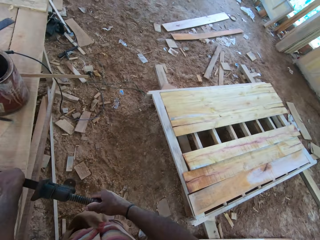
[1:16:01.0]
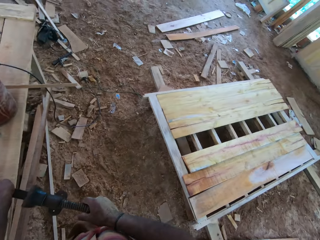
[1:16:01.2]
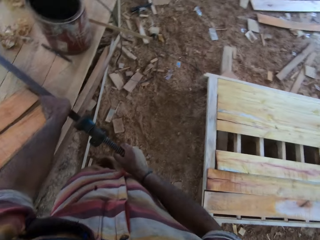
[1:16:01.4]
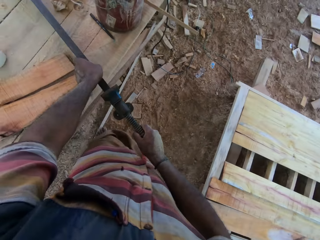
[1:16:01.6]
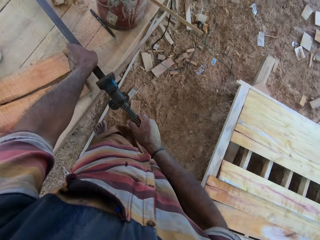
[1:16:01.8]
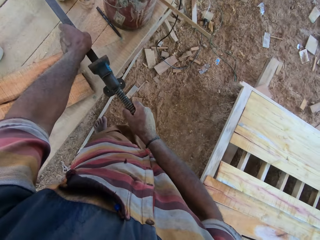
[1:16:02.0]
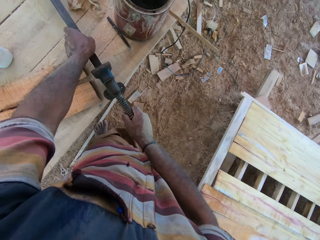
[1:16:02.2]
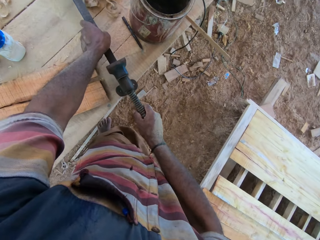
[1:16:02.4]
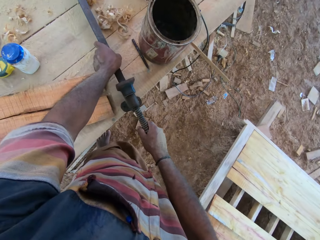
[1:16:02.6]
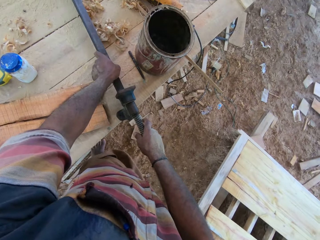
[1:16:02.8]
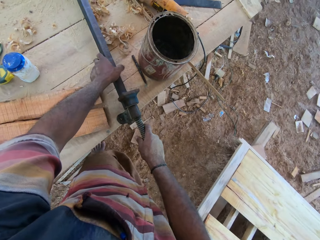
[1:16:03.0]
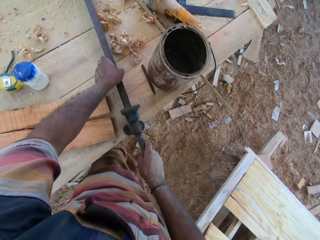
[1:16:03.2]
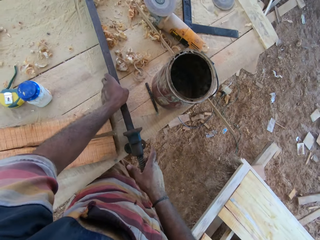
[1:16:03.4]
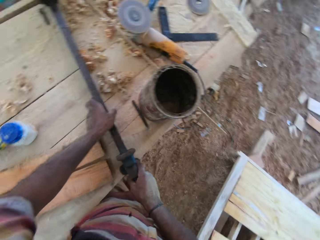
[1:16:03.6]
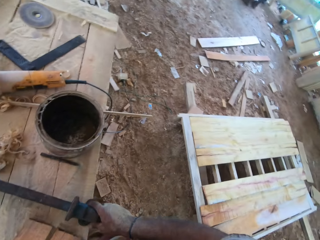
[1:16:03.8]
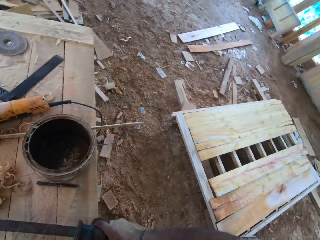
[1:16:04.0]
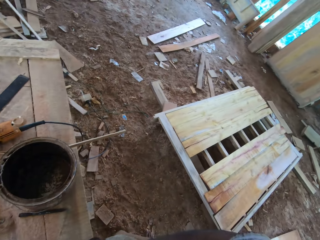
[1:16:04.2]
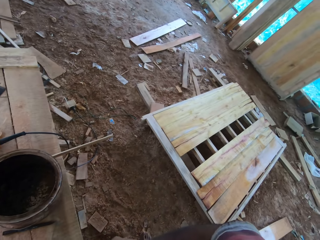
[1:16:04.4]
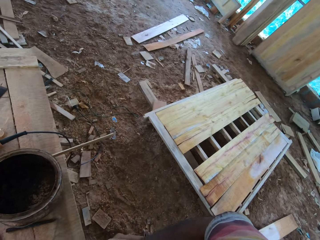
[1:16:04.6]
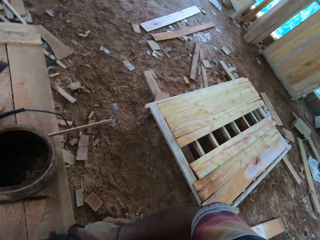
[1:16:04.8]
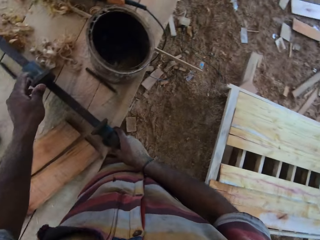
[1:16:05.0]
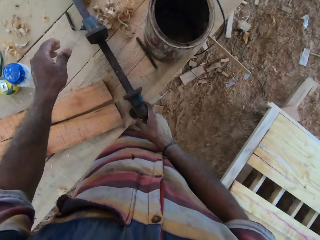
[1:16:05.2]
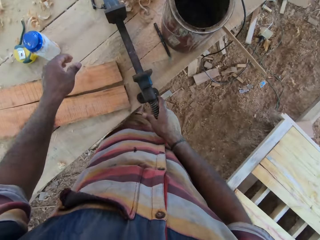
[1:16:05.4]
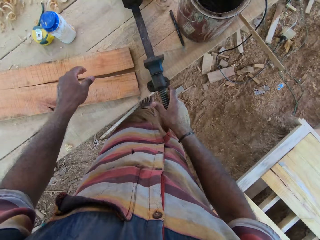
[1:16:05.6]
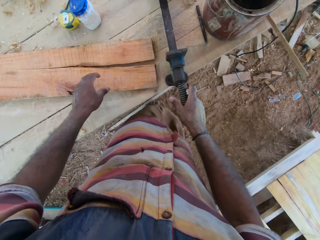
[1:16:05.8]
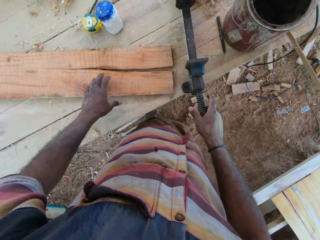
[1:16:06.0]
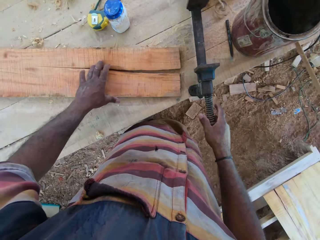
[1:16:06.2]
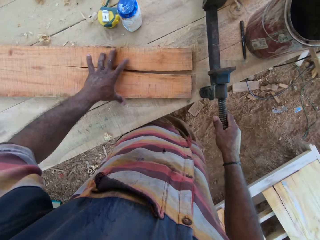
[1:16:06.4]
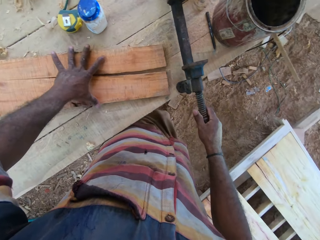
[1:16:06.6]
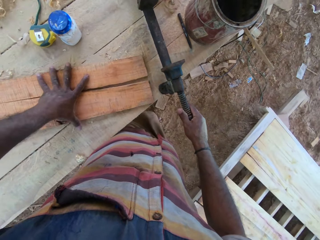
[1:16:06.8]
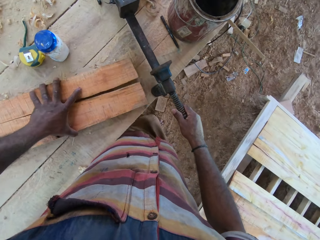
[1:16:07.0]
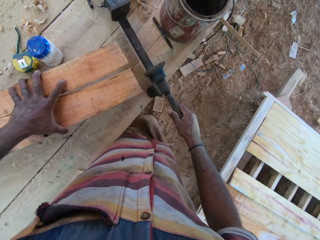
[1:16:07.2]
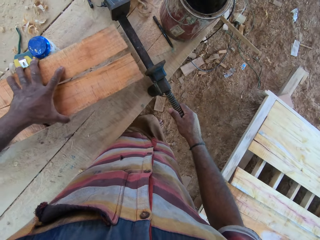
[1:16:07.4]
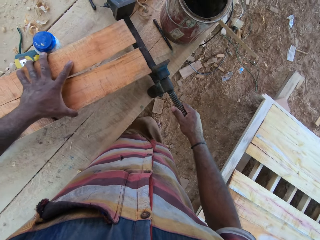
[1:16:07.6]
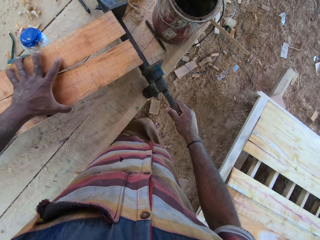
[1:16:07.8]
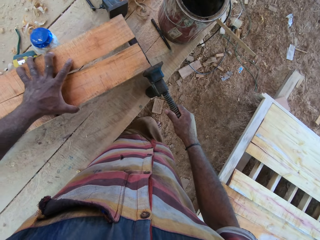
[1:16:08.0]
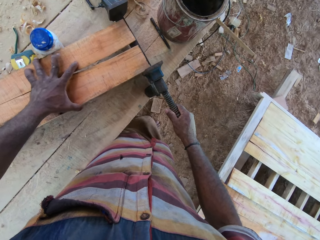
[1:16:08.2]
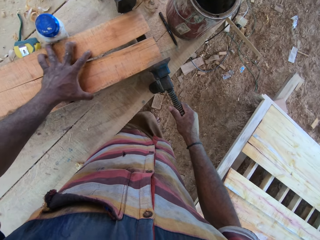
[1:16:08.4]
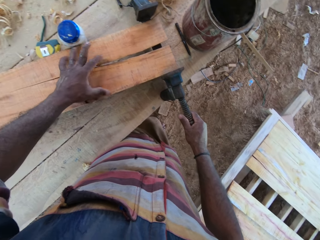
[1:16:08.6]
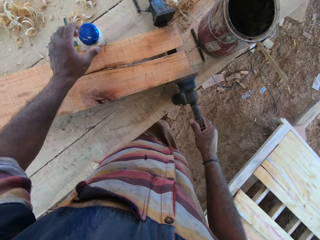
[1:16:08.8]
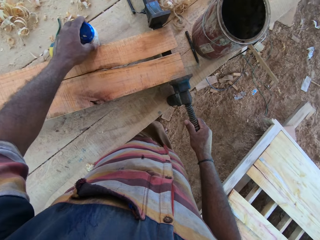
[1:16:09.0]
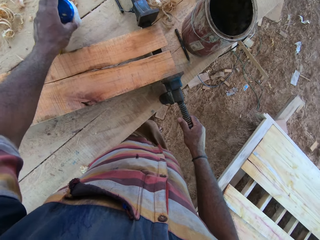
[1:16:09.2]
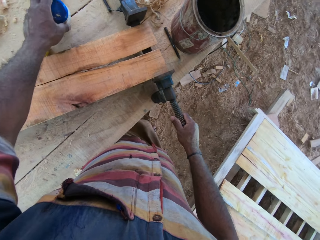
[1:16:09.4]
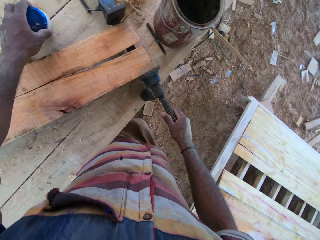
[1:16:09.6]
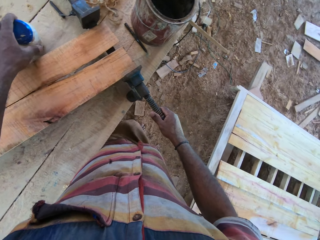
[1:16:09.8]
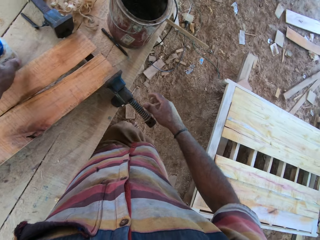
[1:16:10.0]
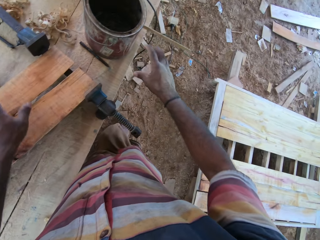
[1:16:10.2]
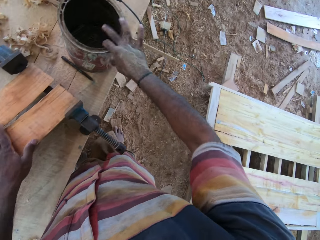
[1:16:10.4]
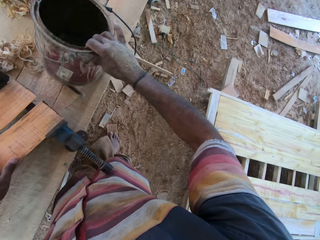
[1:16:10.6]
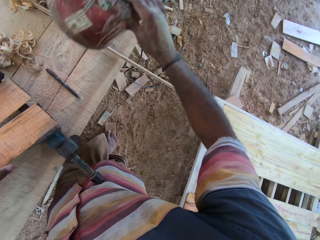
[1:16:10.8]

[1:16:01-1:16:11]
The camera wearer turns the knob. They turn around the table. They look at the wood. They hold the metal. They pick up the timber or wood from the table. They put the wood on the metal. They pick up the bottle and put the bottle down. They move a can on the table with the left hand.

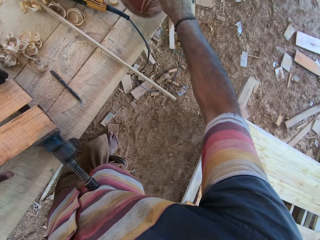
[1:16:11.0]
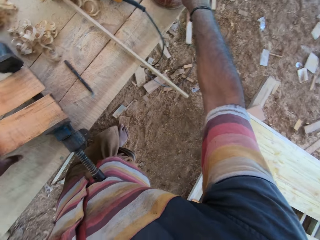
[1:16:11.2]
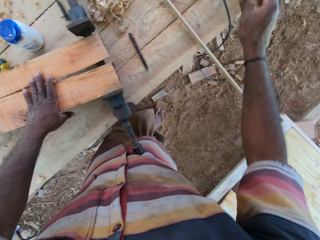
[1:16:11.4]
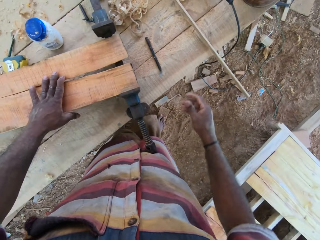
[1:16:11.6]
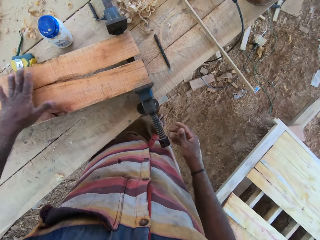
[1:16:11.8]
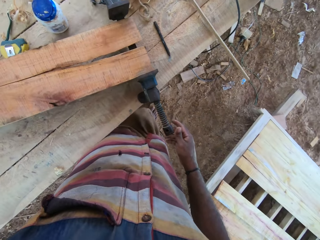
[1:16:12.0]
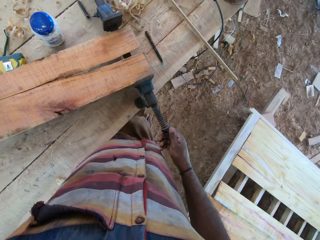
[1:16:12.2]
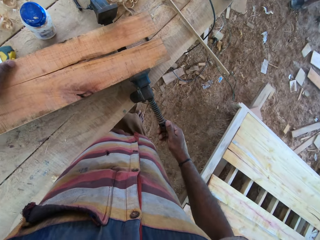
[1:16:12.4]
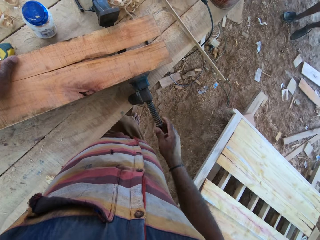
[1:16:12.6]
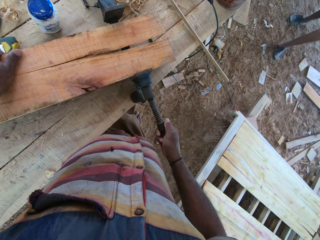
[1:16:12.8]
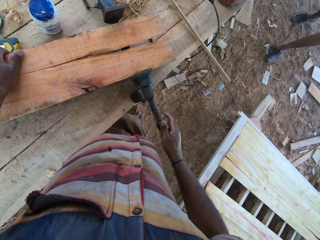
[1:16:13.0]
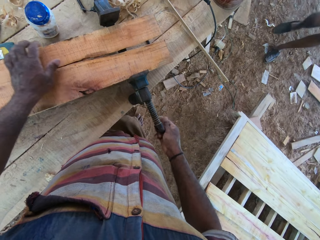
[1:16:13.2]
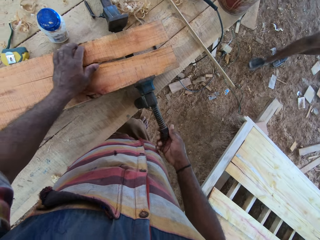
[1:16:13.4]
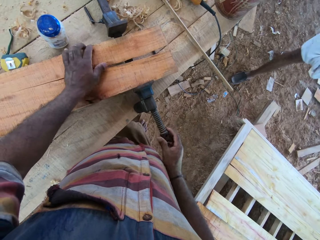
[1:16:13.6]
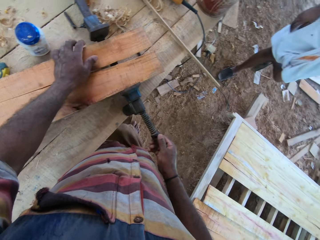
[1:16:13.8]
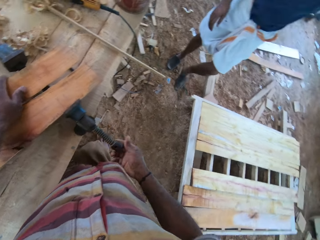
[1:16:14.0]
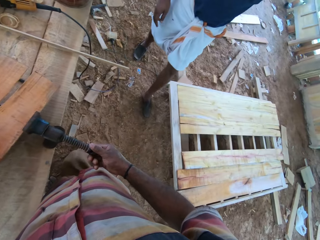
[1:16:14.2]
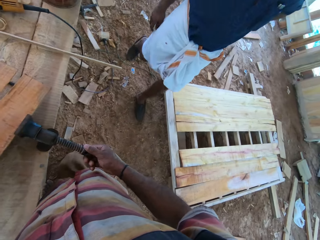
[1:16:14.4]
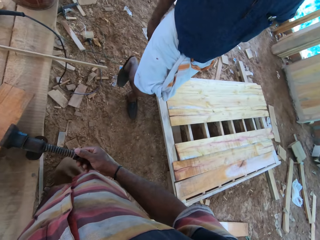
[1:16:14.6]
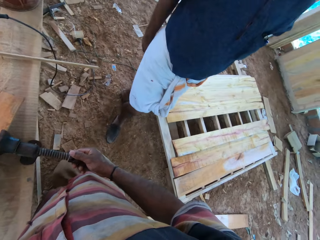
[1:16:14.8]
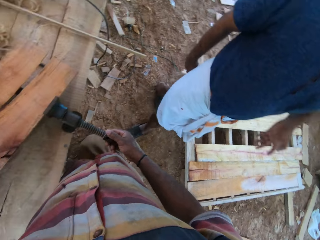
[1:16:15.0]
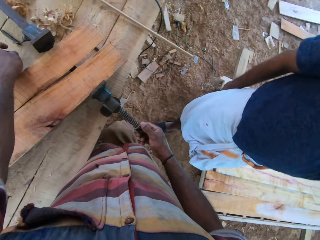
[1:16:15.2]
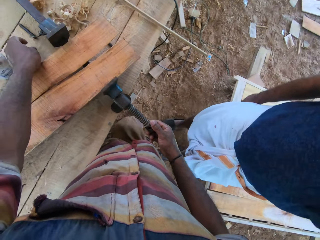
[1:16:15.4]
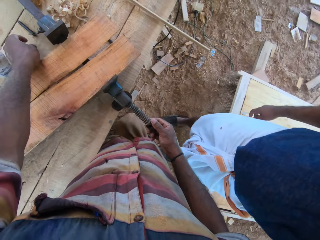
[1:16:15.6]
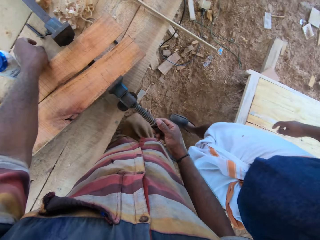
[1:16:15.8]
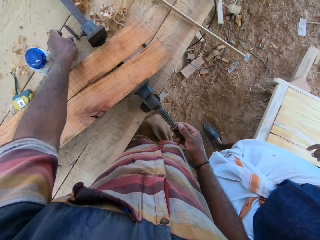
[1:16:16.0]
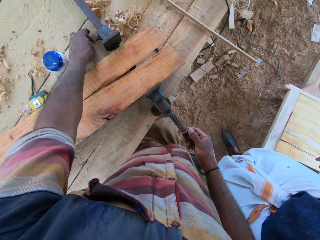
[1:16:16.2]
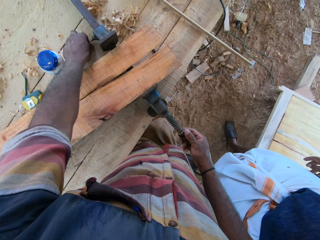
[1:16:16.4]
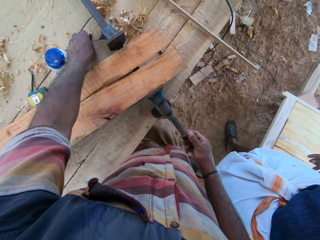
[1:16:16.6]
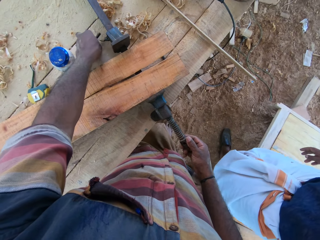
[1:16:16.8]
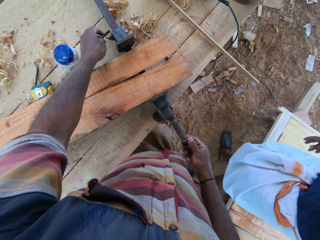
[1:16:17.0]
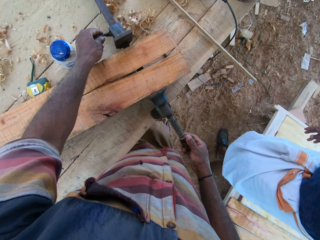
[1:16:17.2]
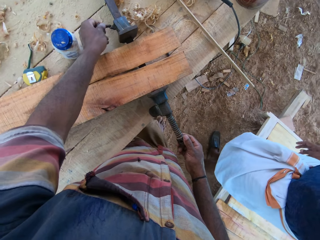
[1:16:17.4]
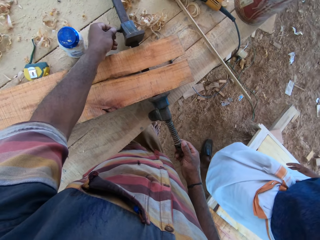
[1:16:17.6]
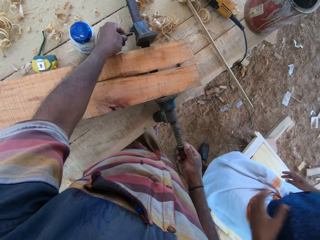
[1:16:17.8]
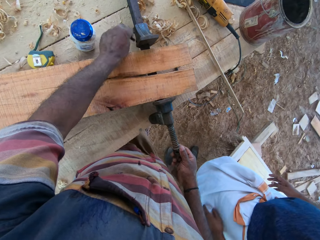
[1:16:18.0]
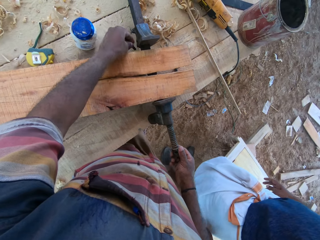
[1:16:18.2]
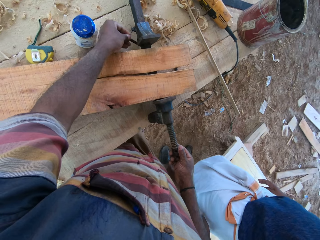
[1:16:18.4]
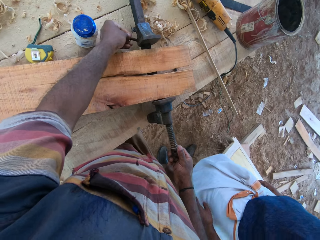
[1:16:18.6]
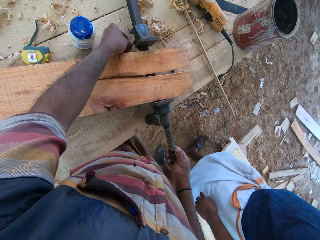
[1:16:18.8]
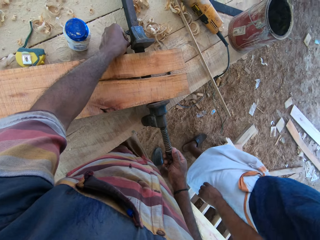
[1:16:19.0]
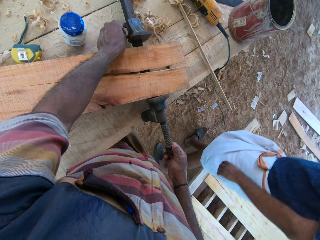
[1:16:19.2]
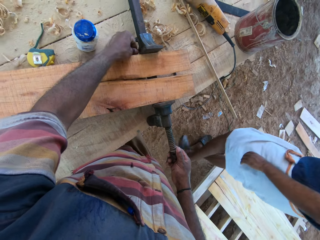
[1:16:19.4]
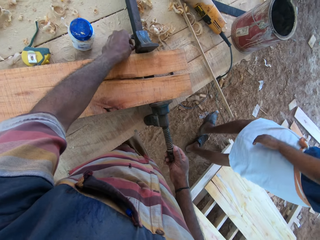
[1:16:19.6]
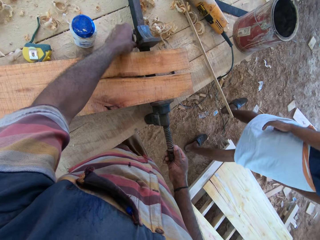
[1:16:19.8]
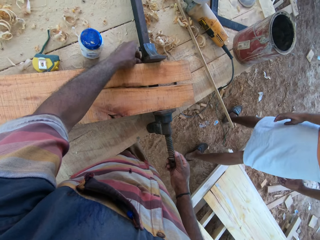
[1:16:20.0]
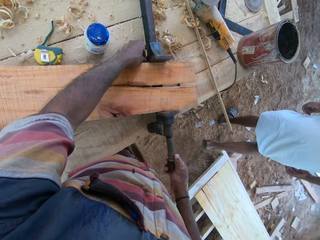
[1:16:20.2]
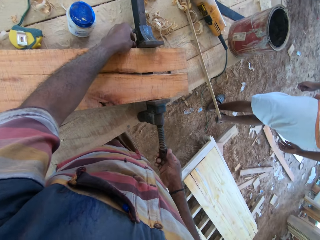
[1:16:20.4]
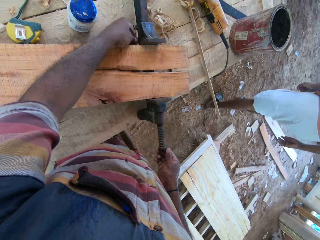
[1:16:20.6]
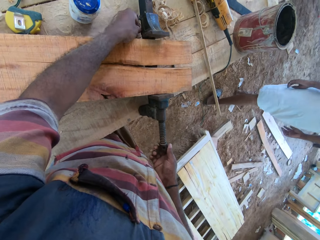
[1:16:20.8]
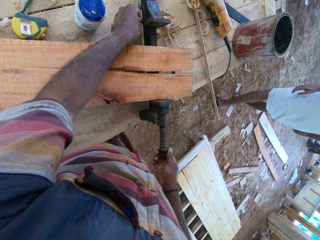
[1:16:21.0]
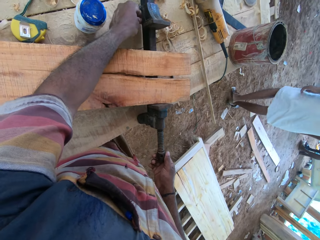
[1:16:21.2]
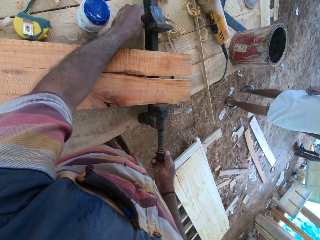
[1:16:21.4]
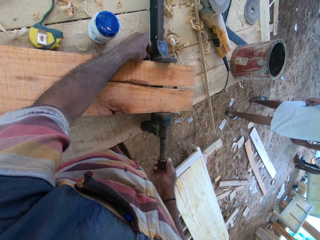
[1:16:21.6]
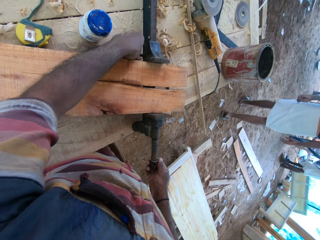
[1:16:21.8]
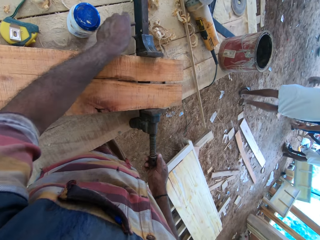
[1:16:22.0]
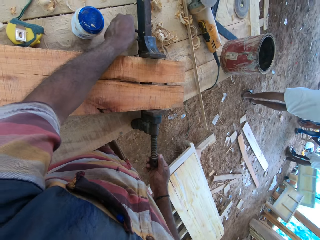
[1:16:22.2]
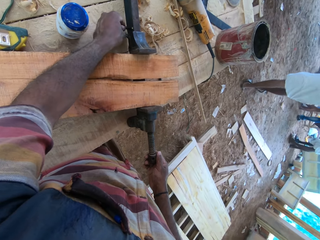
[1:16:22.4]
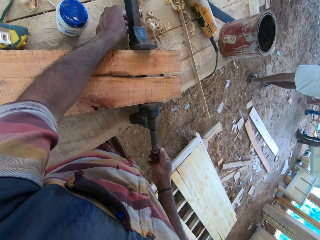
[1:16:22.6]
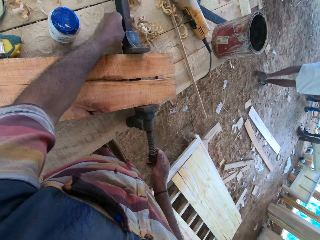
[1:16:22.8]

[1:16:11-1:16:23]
The camera wearer picks up the container. They move a can on the table with the right hand. They put the container down. They hold the wood. They turn the knob. They move the timber on the table. They fix the metal on the table. They look at a man. The man stands beside the camera wearer and talks to the camera wearer. The camera wearer fixes the piece of metal on something. They move something.
